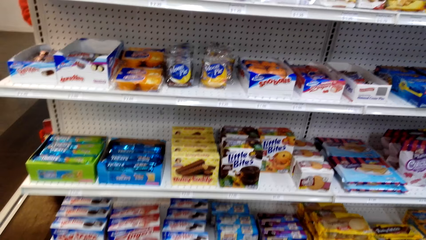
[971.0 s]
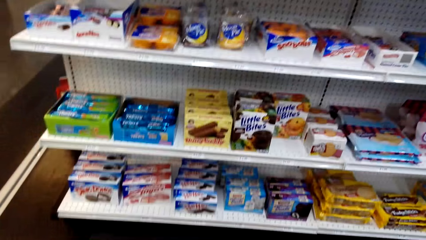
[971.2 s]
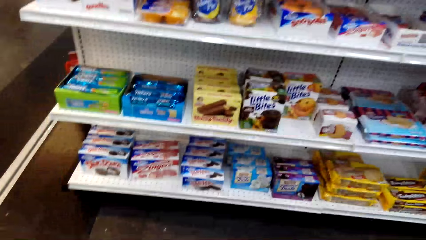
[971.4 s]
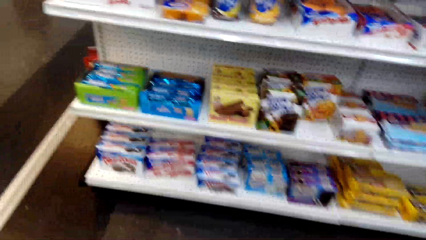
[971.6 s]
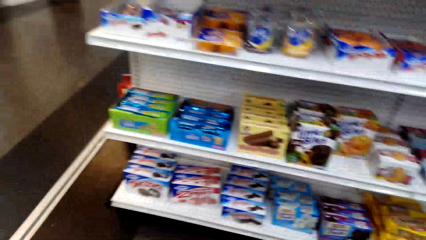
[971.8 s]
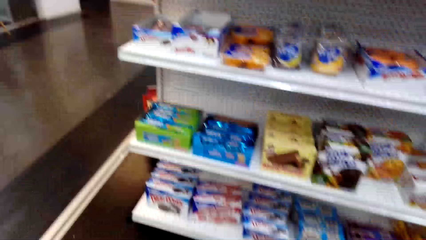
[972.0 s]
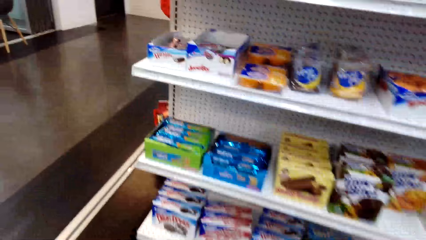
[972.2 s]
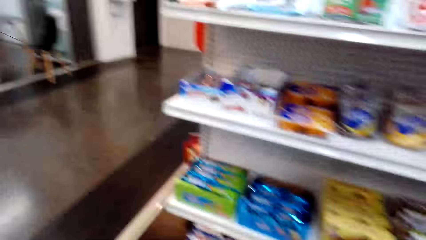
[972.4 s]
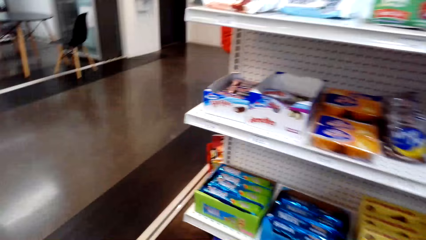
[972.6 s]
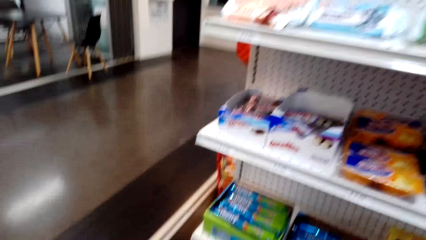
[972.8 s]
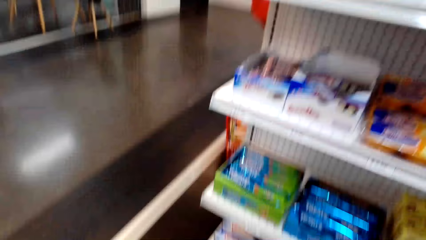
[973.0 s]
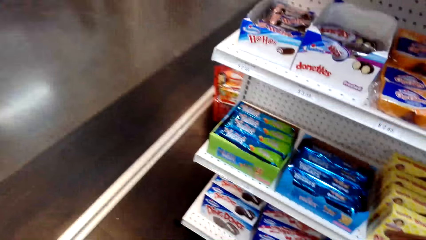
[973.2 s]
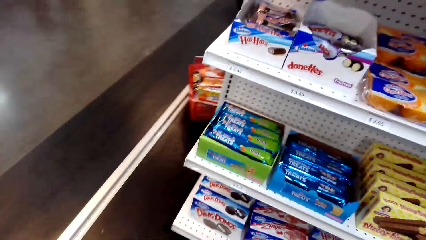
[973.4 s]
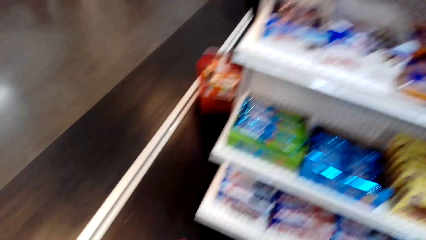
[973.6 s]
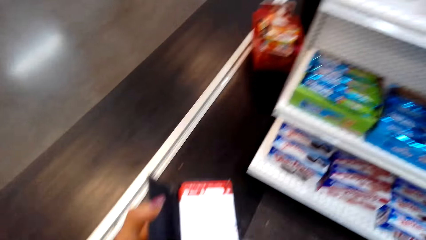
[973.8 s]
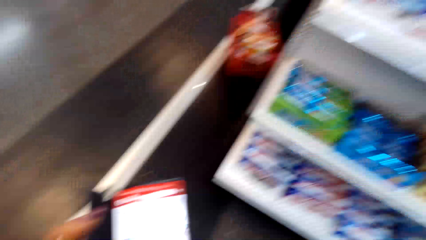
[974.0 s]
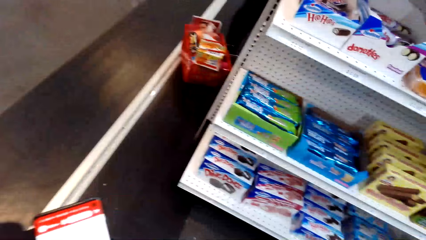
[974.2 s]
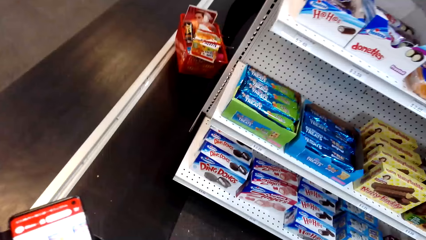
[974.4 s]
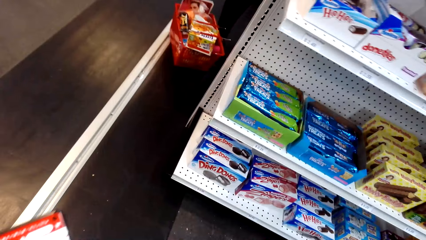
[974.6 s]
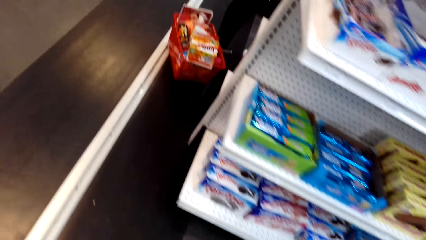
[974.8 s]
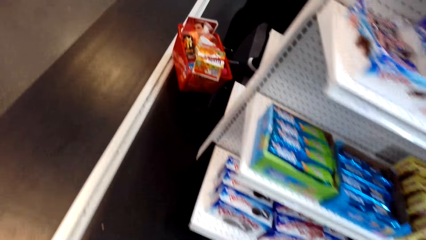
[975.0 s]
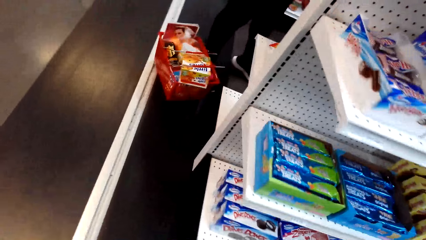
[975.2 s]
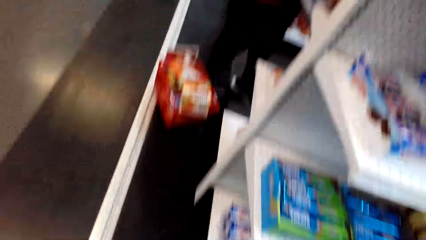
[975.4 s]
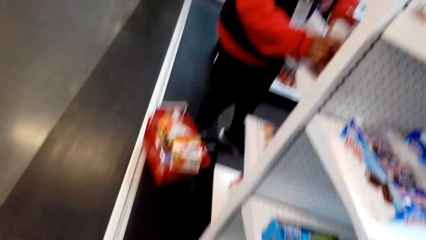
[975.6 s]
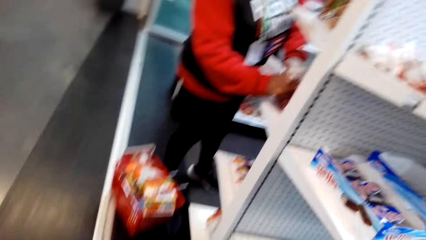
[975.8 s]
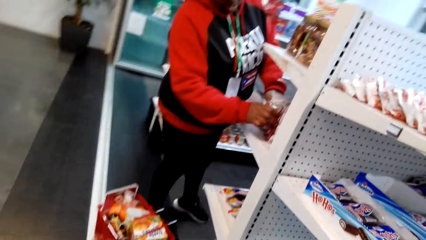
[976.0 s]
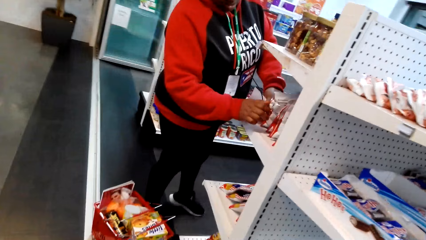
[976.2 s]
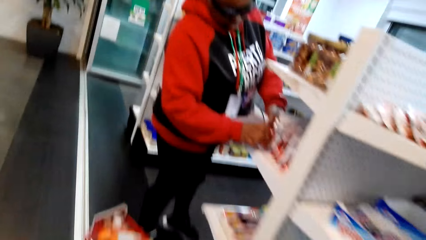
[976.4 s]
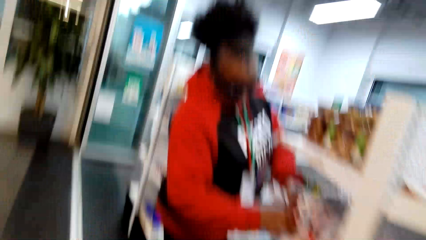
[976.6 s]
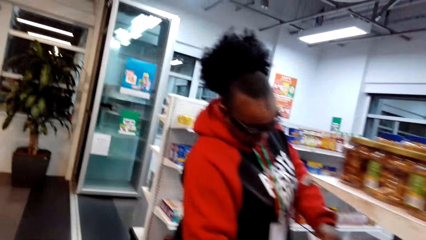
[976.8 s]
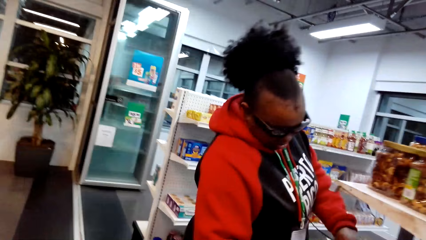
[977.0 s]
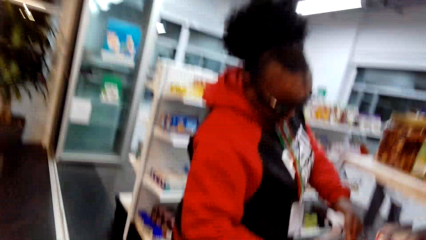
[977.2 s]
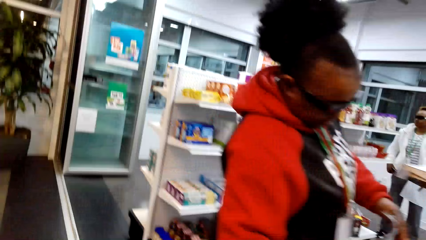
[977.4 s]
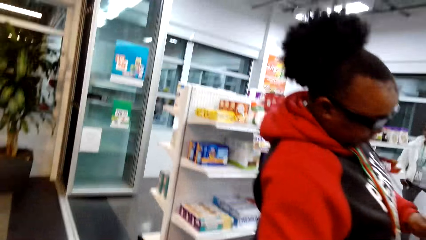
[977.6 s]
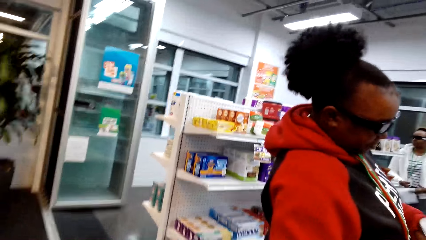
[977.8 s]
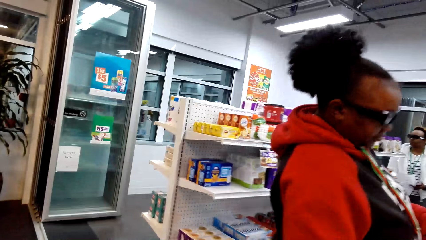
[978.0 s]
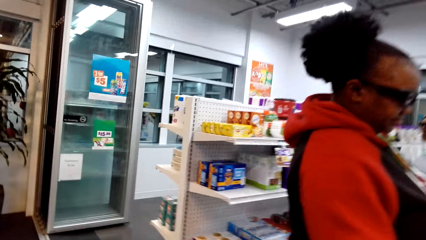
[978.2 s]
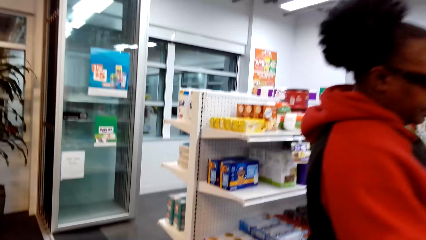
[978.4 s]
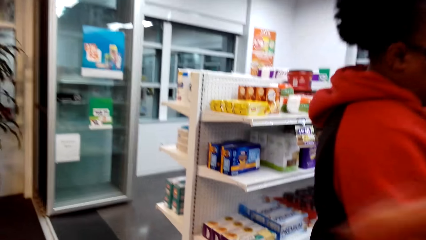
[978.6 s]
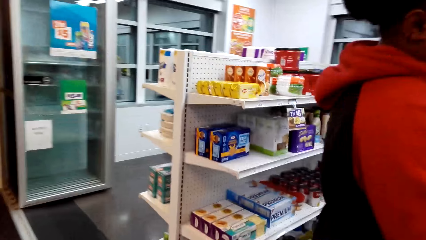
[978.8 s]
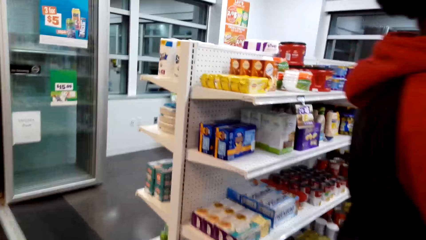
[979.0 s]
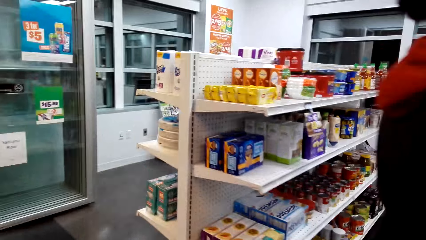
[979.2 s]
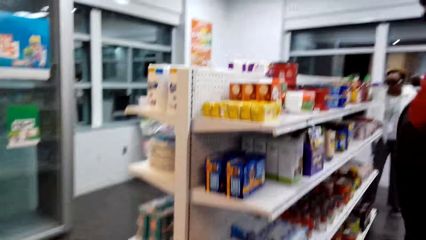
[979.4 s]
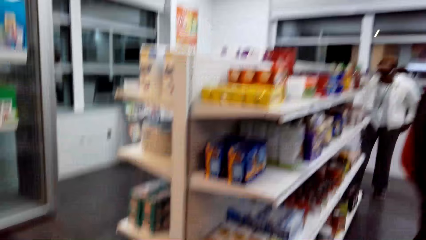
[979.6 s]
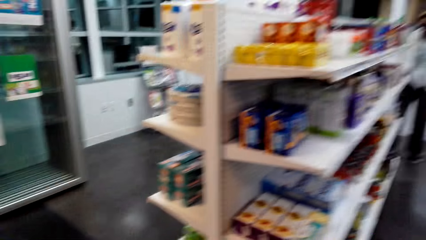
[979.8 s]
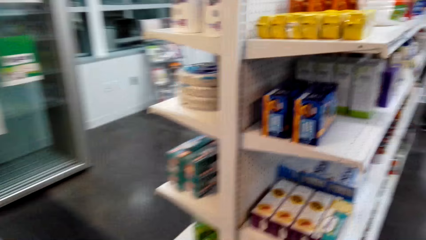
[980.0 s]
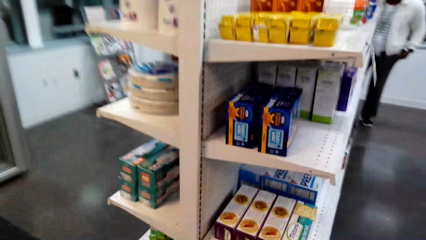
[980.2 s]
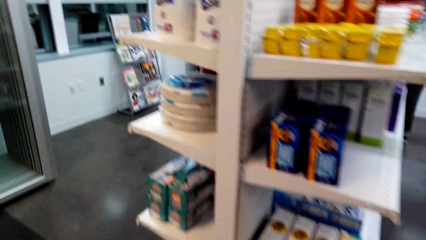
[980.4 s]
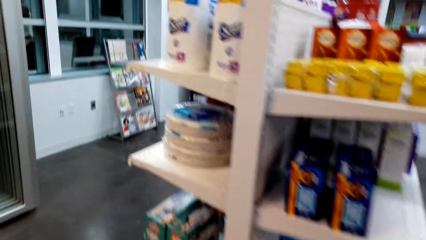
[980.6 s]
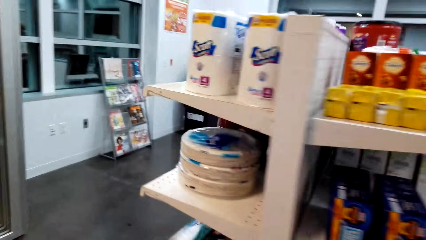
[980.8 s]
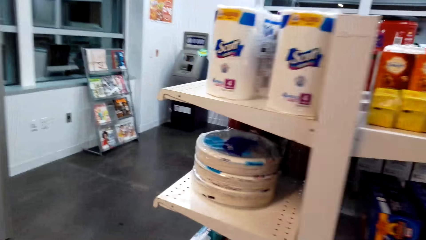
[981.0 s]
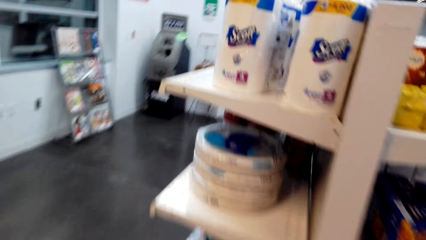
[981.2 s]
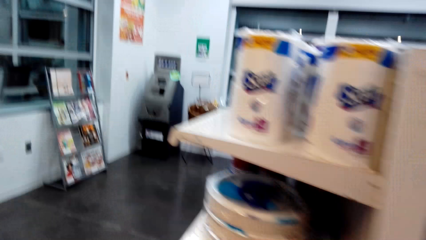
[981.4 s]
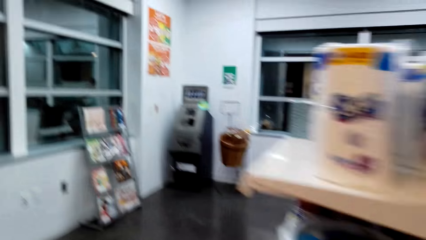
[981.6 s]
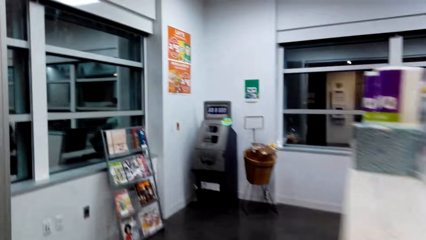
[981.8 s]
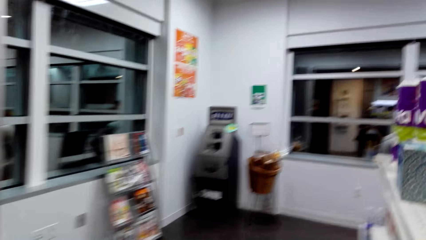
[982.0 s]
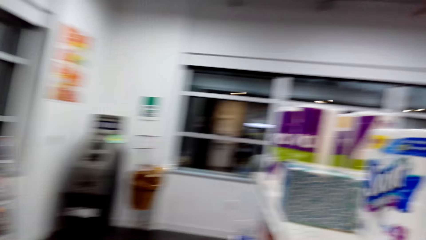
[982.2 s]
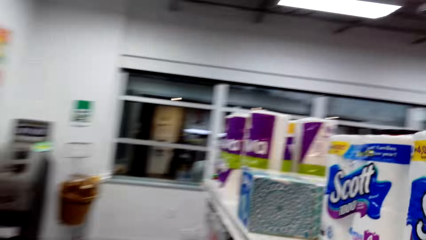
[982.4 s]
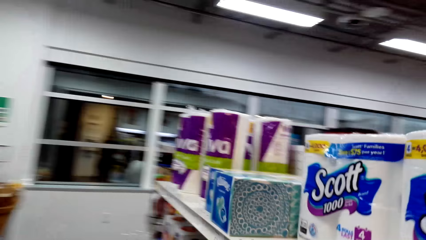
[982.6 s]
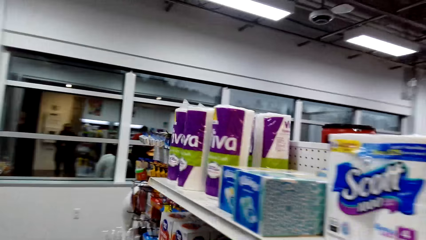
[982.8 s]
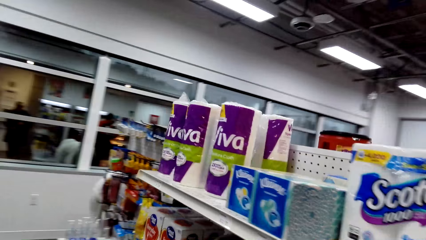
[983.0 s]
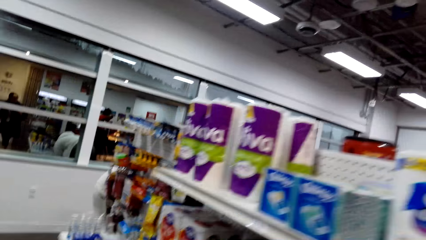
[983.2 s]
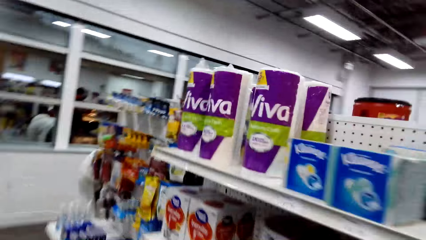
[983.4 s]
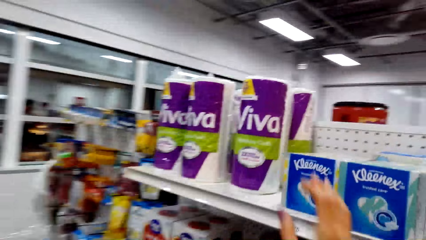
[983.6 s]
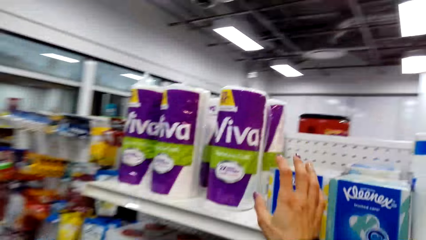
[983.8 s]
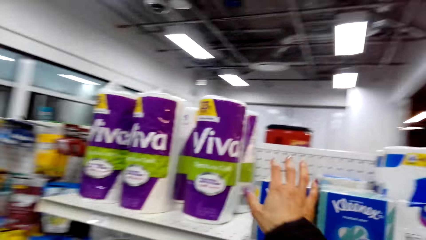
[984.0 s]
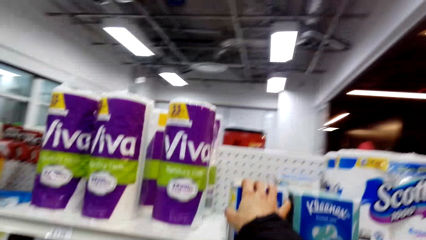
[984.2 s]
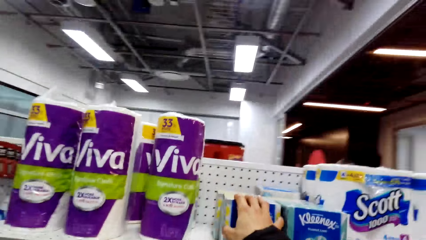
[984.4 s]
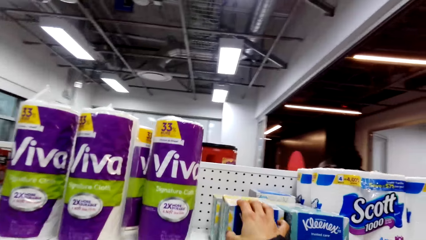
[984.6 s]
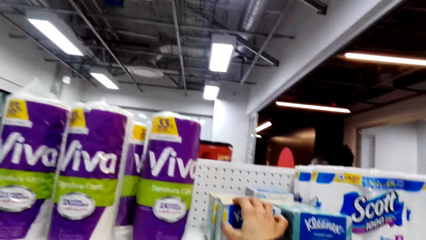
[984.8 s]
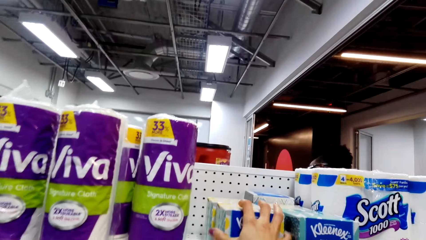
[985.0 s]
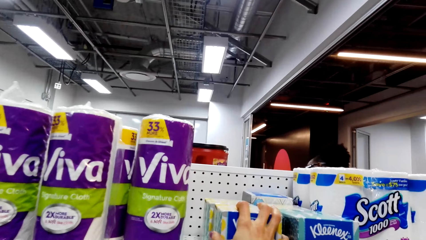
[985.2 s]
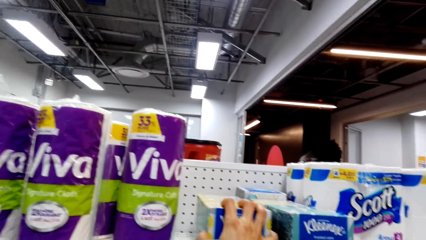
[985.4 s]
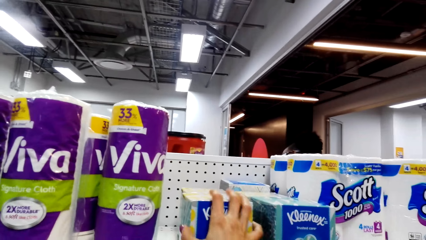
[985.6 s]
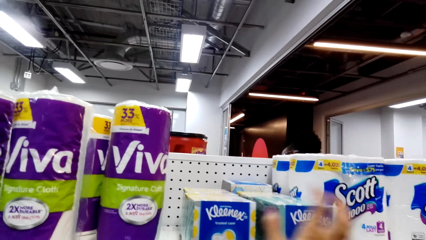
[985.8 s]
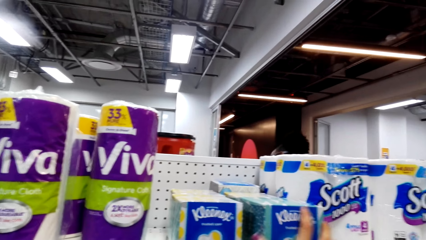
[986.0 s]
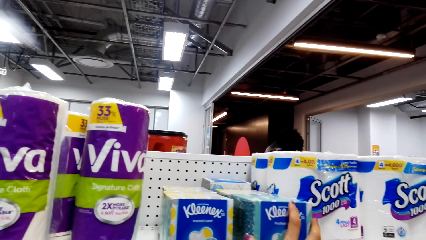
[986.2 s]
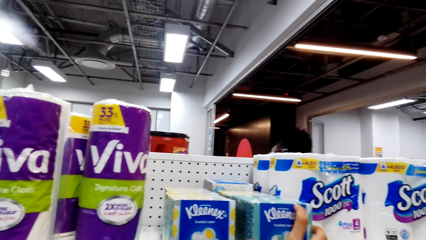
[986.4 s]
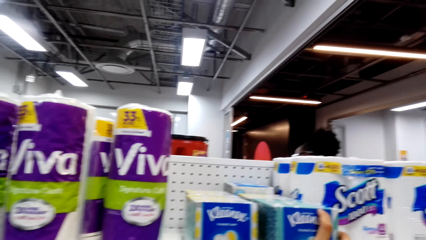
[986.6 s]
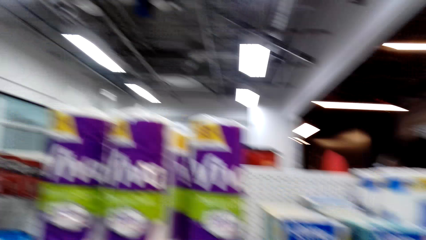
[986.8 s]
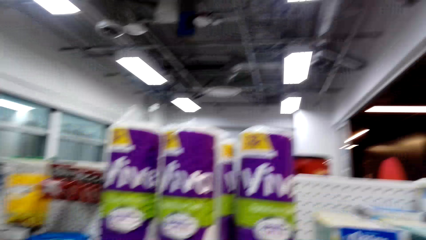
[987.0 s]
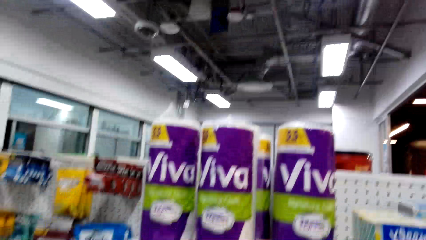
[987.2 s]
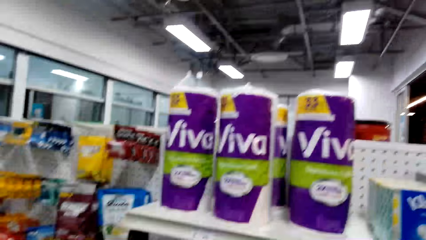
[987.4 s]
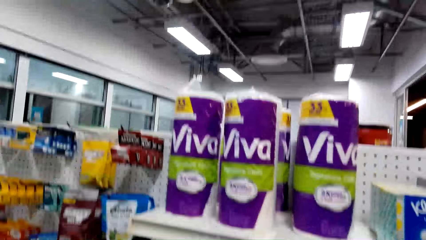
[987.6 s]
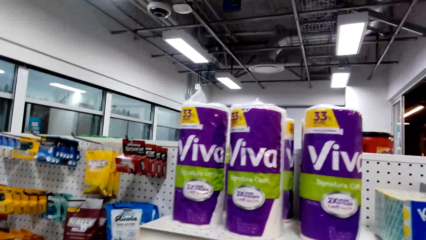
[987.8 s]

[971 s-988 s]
The camera wearer walks in the supermarket. They operate the phone. They walk around. They hold a packet of tissue paper on the shelf with the hand. They touch the products.
